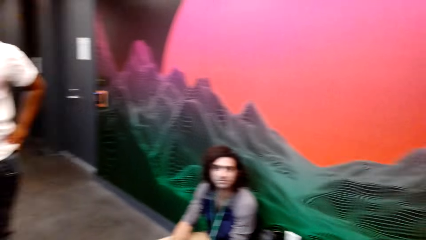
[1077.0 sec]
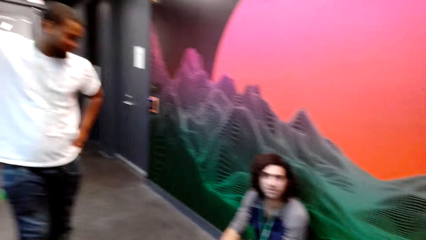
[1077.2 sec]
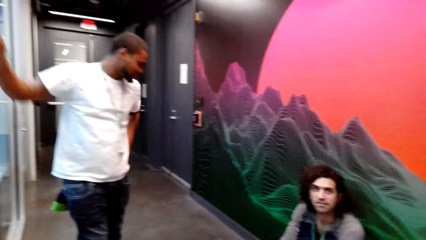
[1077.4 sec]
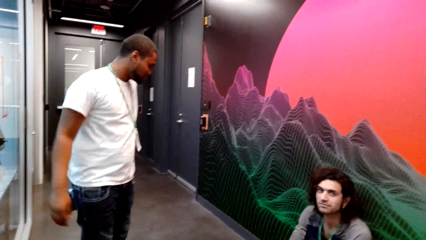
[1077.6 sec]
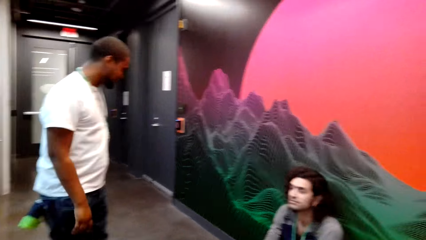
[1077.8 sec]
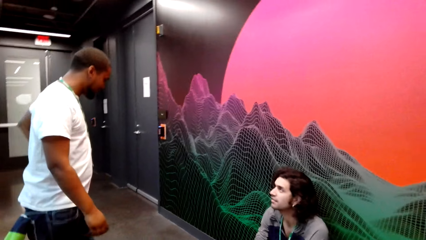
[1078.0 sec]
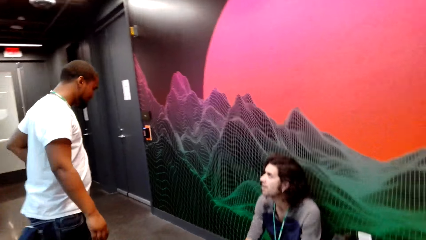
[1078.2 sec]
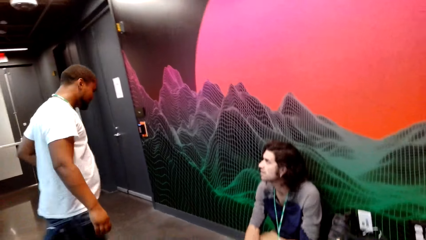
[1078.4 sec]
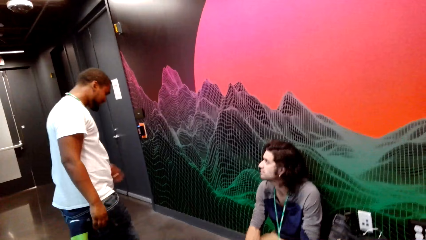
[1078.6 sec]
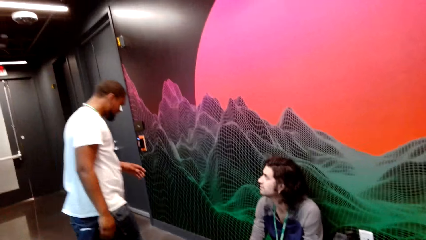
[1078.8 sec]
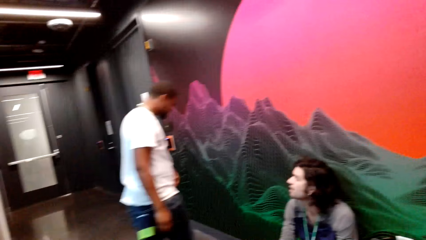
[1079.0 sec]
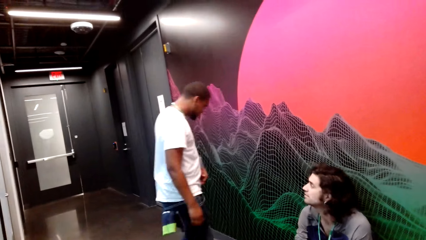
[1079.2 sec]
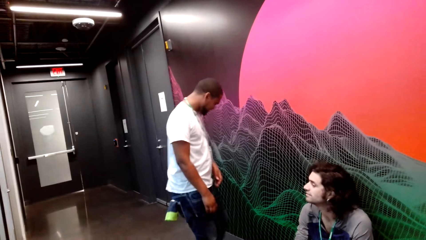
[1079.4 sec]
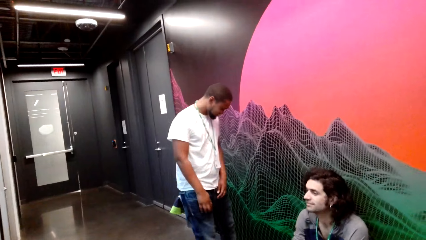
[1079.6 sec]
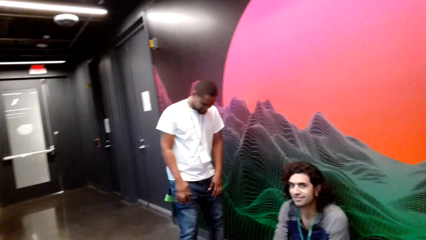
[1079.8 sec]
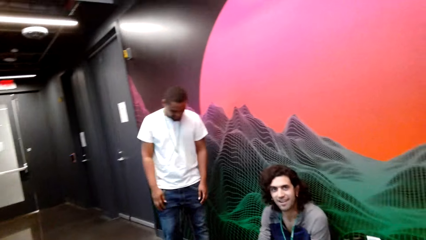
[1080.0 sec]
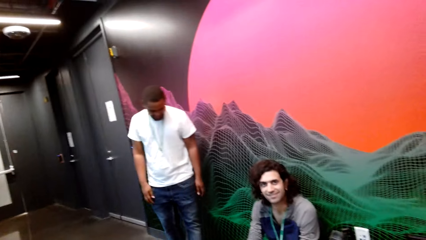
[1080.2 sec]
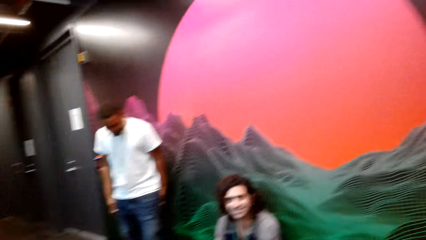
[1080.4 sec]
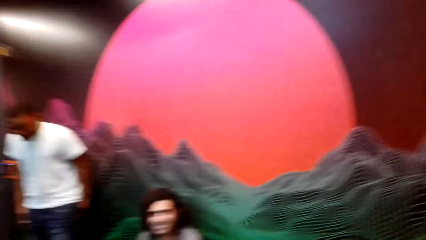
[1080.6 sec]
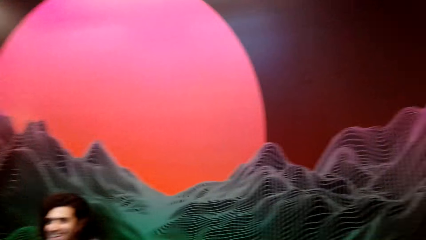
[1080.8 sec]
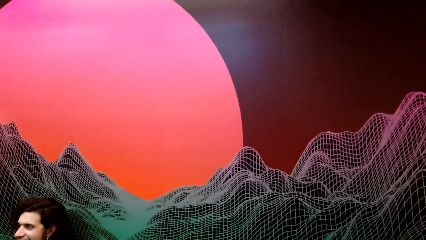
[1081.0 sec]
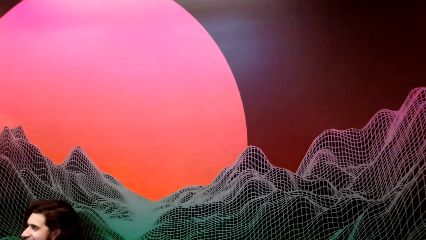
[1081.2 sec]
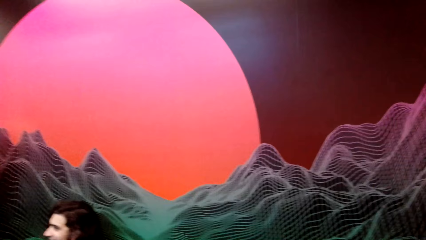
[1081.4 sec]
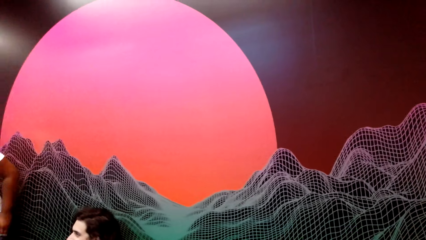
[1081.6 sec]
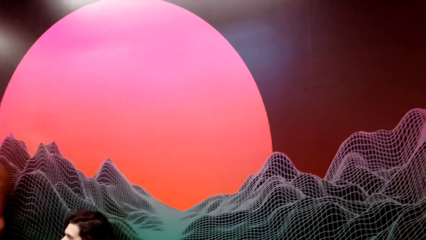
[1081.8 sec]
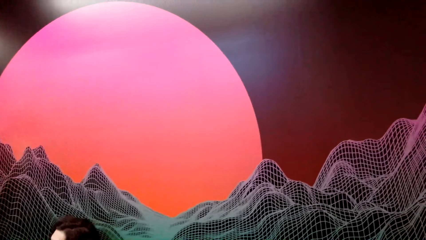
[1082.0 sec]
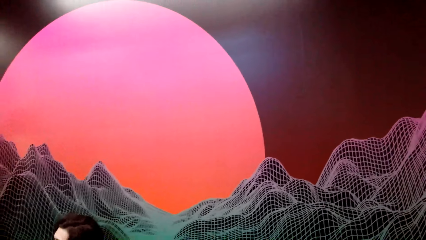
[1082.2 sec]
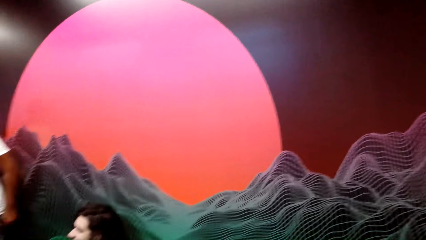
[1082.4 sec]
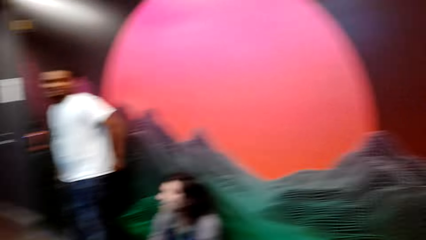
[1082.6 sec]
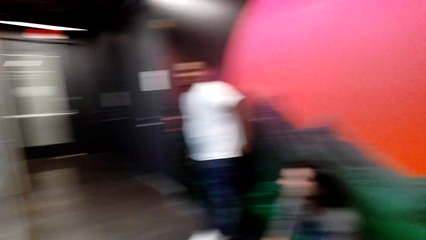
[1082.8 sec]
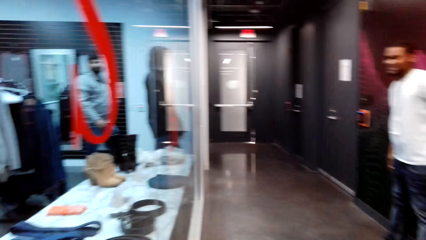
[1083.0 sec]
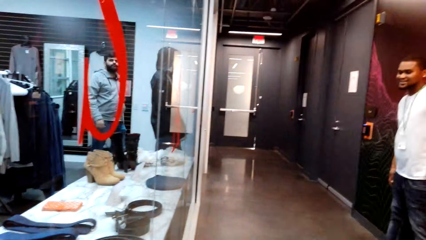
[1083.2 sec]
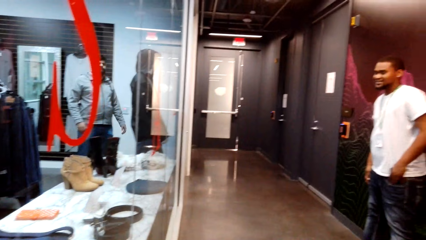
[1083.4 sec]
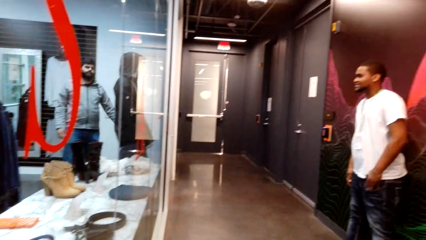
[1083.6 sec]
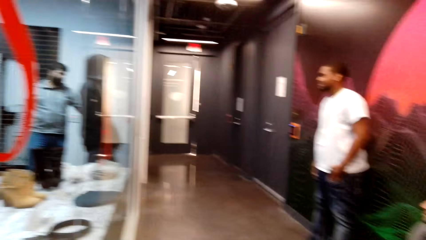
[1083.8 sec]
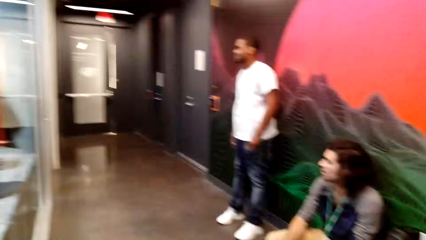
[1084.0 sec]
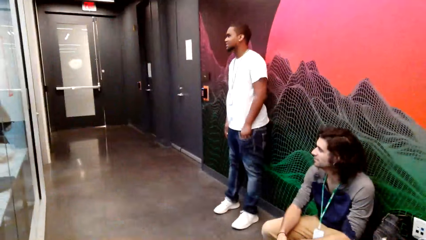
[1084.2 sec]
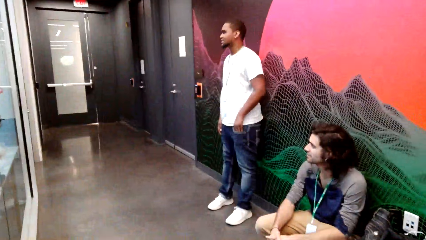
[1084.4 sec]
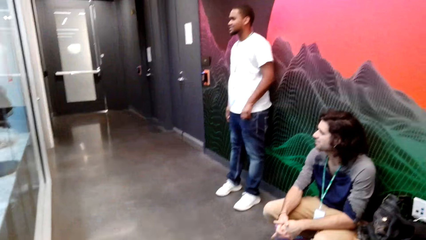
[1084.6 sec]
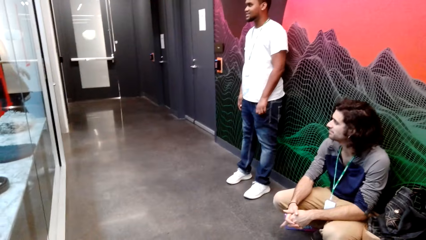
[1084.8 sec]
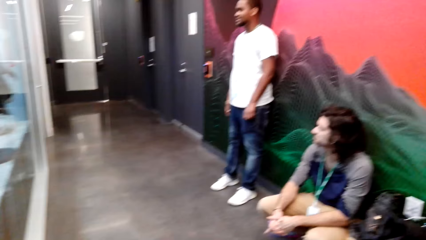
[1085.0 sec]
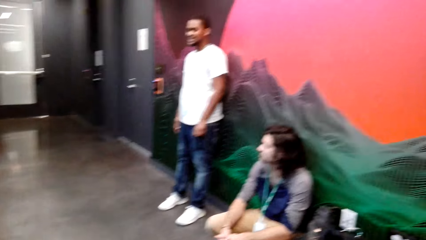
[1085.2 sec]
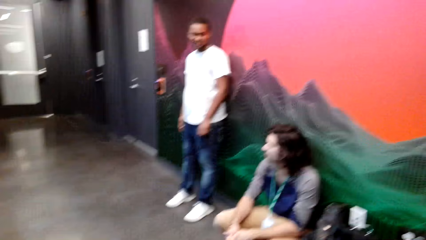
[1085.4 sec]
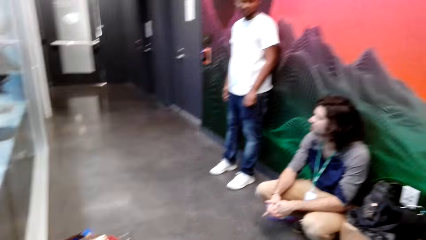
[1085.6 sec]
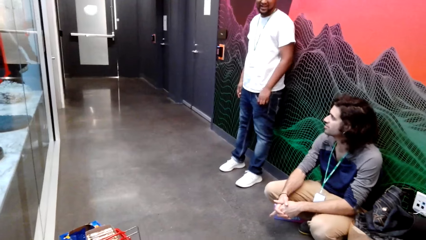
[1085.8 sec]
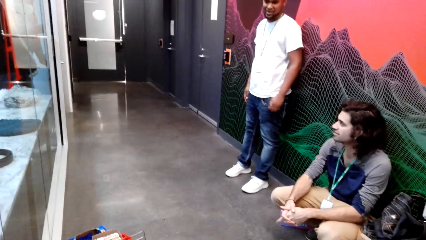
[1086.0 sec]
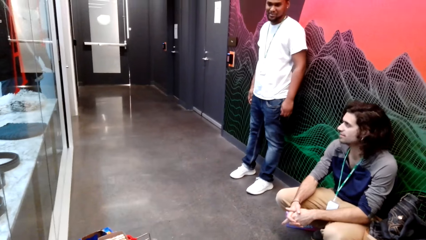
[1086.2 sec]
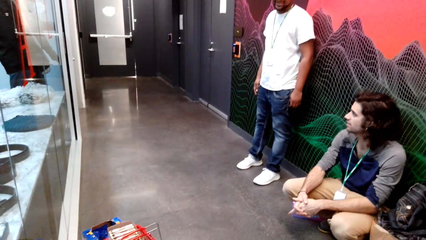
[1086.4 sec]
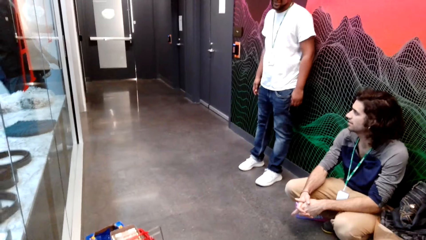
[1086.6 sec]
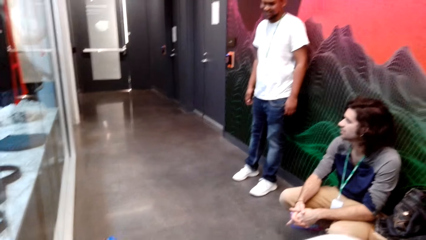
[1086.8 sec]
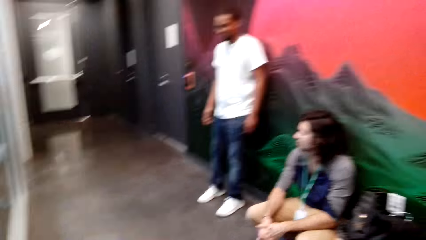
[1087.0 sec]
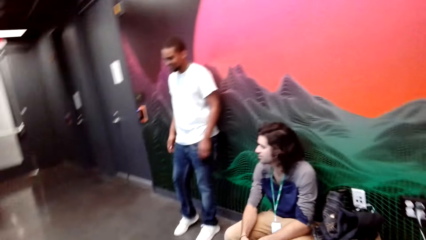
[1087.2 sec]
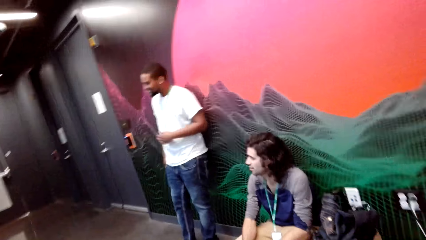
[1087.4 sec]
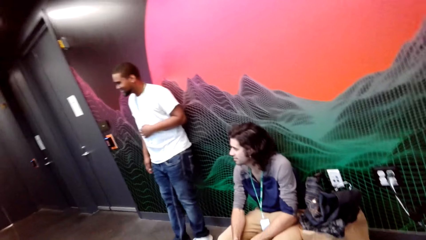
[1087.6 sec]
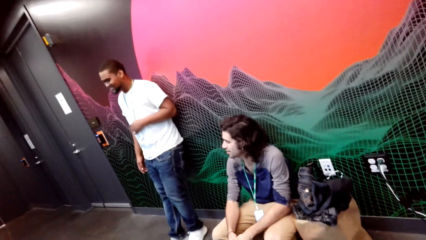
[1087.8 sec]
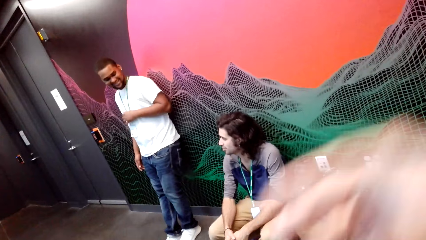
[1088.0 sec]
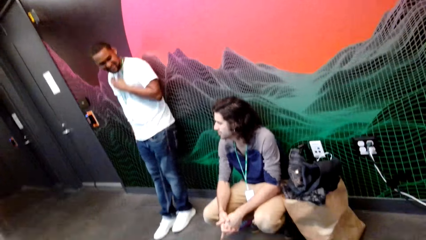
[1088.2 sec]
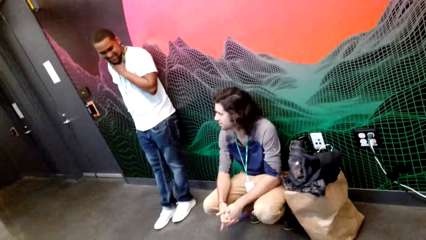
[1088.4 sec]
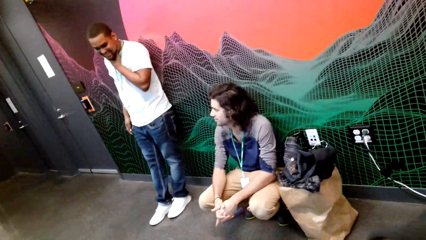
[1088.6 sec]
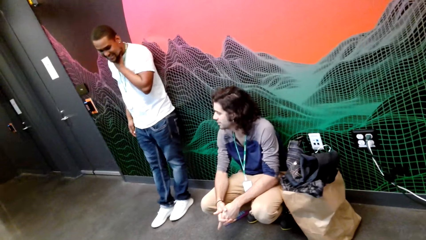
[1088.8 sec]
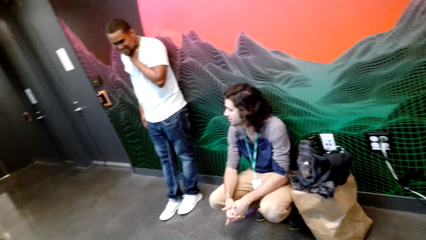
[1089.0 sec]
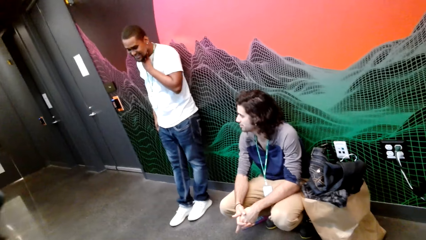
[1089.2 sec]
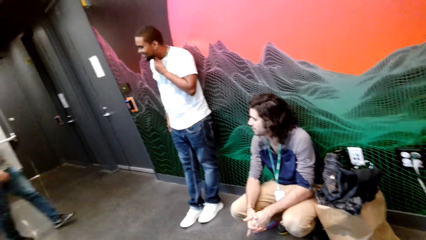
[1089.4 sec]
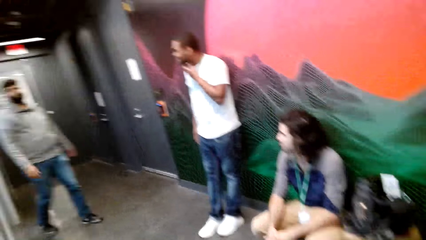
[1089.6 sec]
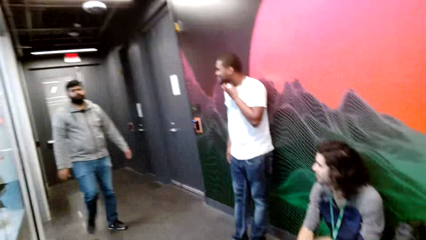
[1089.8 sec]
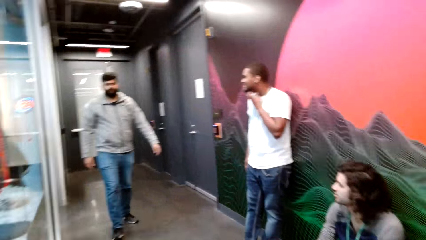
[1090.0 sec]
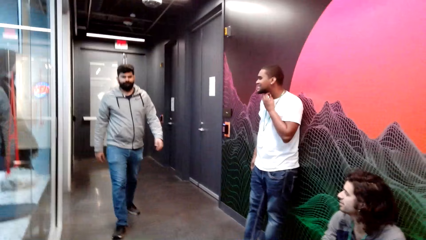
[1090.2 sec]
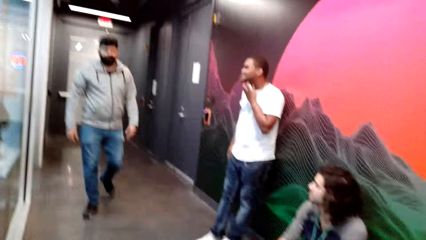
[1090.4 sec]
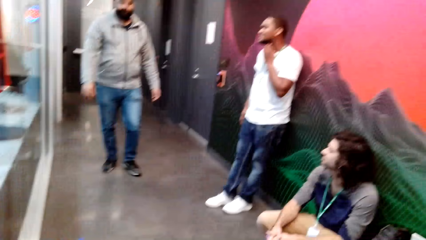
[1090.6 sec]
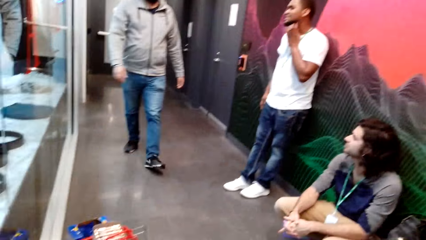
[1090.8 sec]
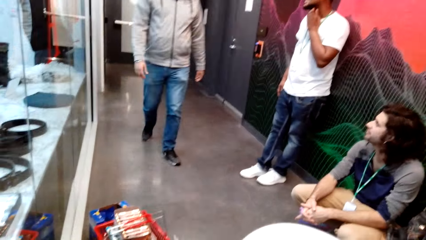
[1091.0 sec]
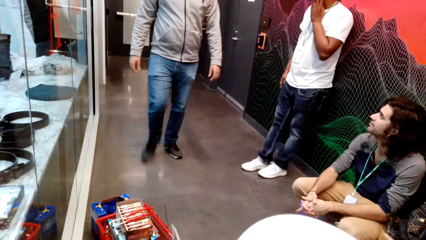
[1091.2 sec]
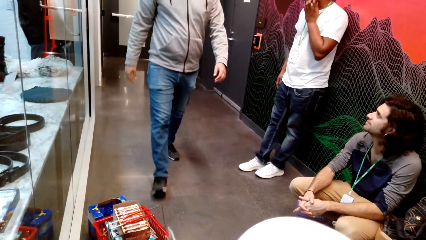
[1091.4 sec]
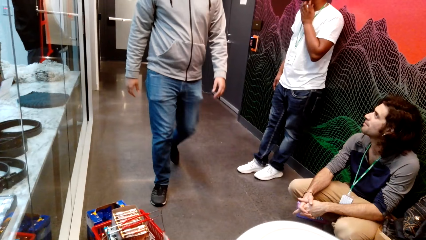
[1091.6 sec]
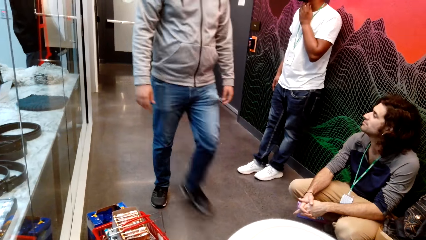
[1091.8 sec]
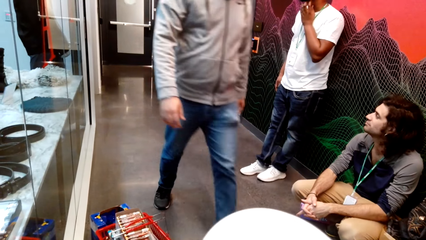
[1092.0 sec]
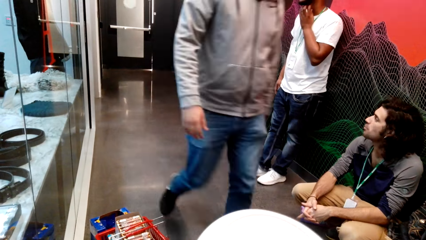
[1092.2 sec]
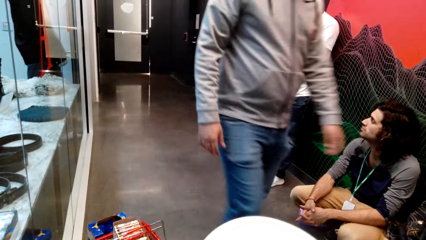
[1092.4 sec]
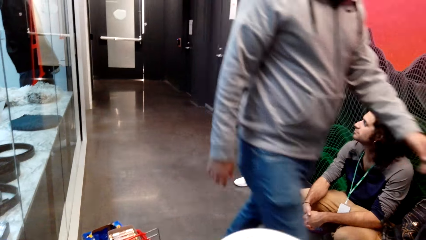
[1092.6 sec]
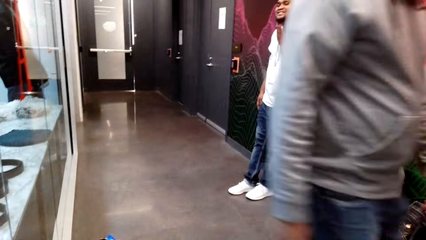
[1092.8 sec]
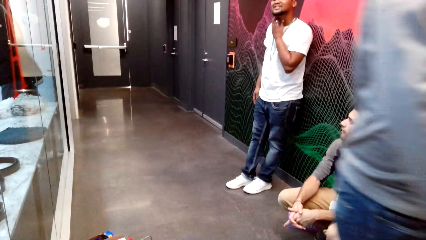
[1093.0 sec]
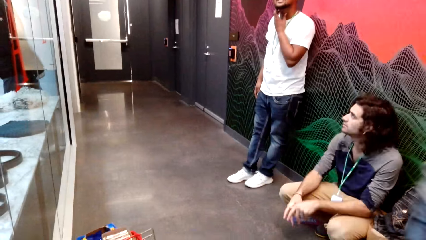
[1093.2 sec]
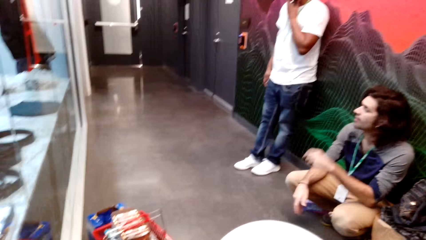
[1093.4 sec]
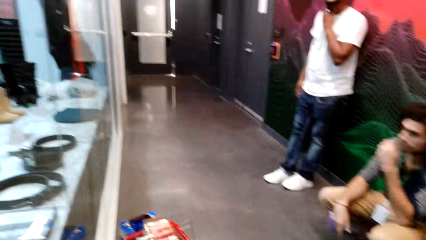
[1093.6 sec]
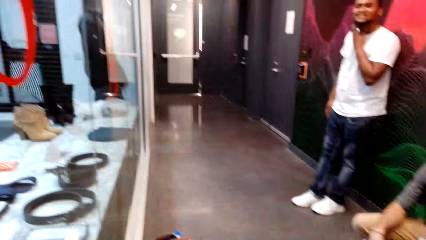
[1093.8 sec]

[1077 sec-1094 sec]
A man walks around. The man looks at the camera wearer. The camera wearer looks around.
